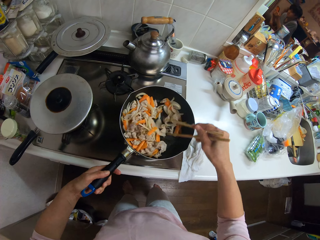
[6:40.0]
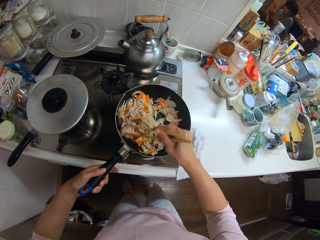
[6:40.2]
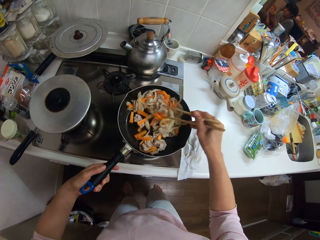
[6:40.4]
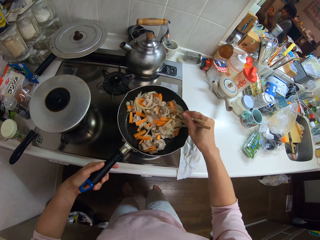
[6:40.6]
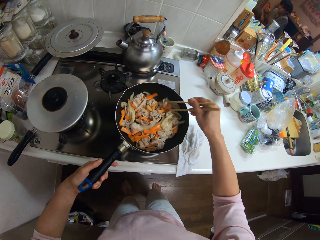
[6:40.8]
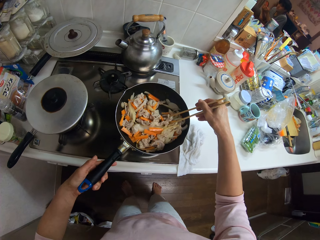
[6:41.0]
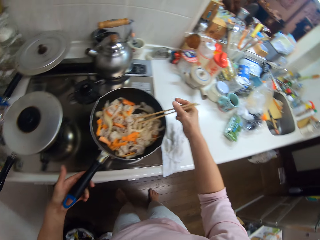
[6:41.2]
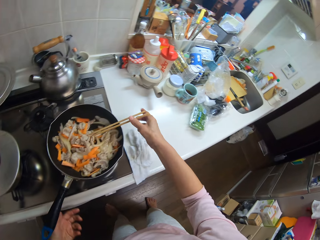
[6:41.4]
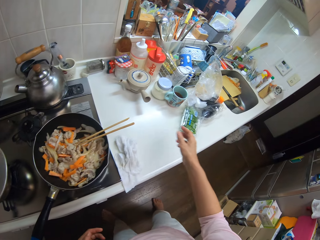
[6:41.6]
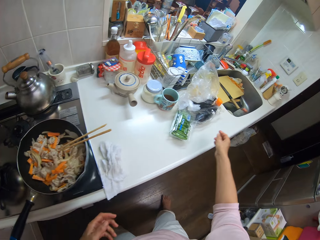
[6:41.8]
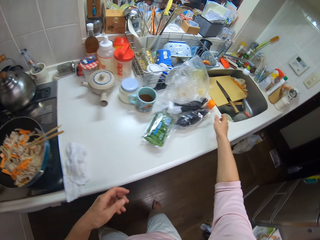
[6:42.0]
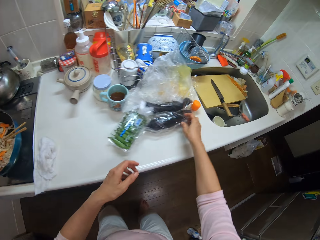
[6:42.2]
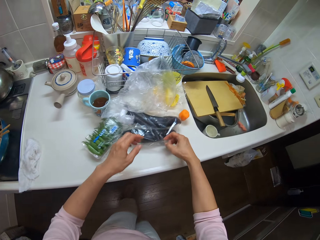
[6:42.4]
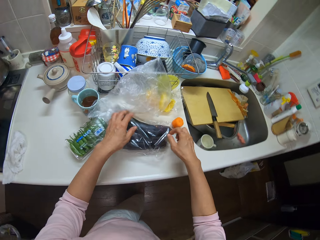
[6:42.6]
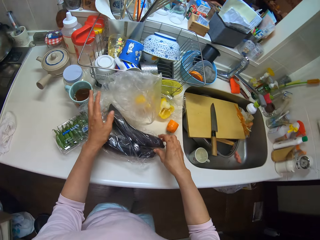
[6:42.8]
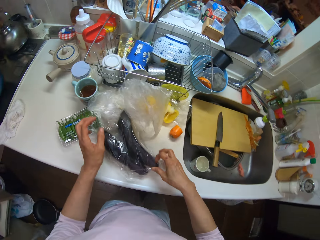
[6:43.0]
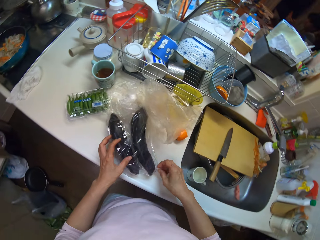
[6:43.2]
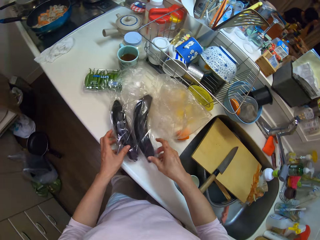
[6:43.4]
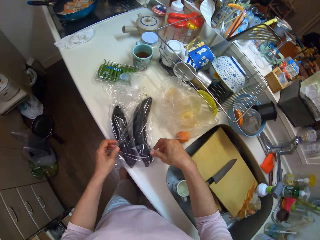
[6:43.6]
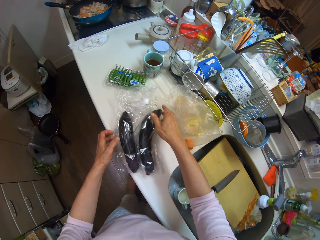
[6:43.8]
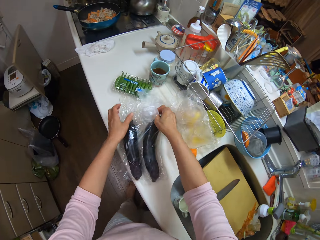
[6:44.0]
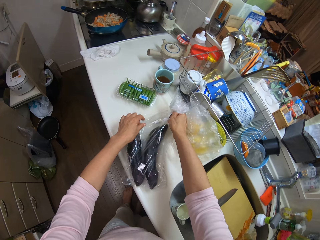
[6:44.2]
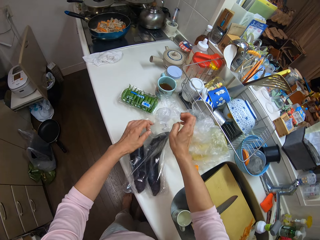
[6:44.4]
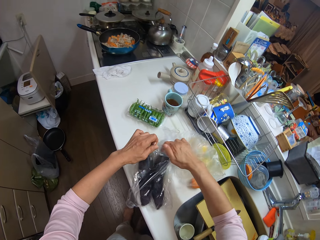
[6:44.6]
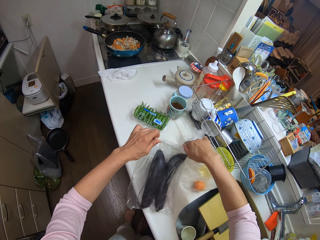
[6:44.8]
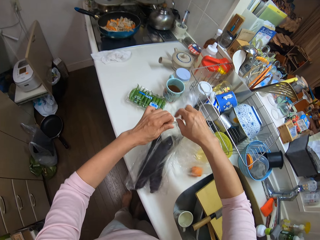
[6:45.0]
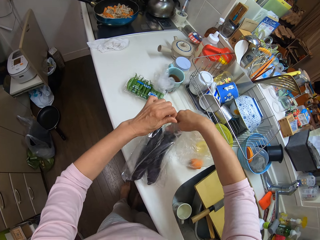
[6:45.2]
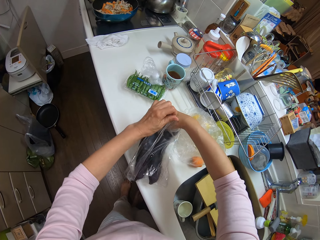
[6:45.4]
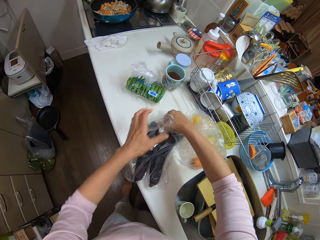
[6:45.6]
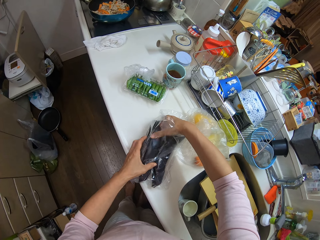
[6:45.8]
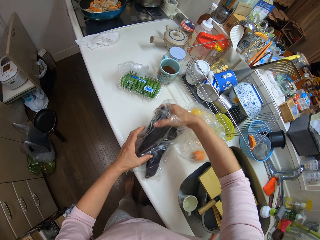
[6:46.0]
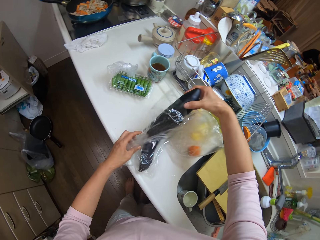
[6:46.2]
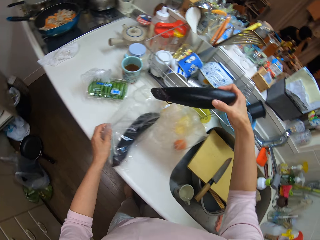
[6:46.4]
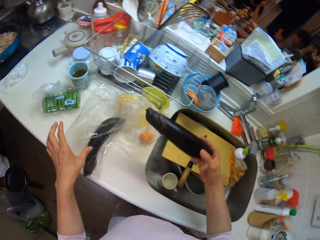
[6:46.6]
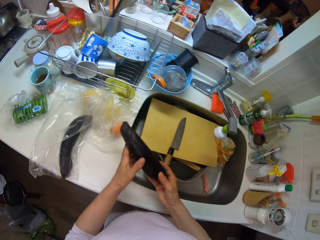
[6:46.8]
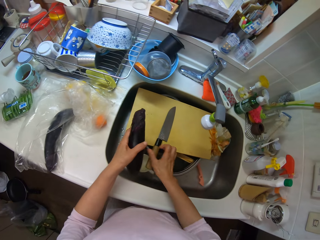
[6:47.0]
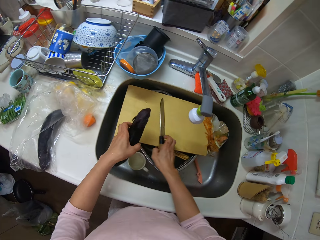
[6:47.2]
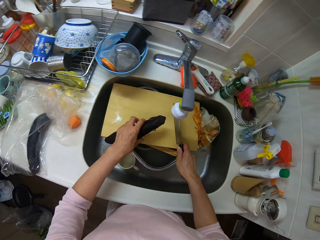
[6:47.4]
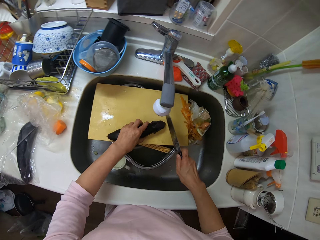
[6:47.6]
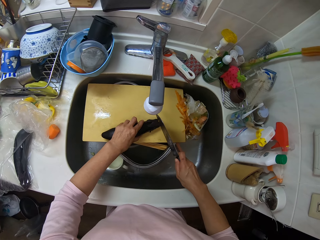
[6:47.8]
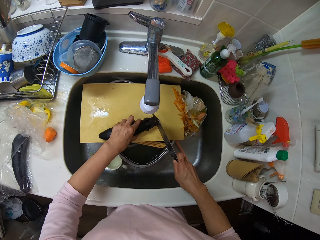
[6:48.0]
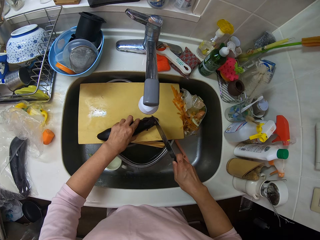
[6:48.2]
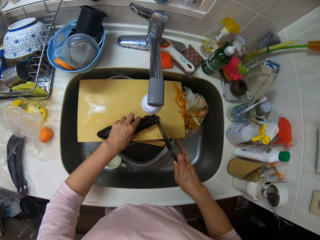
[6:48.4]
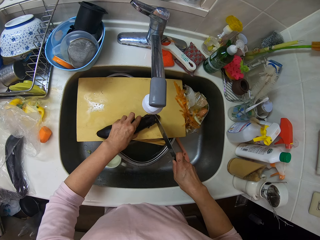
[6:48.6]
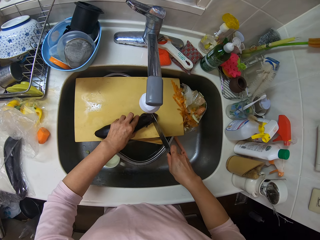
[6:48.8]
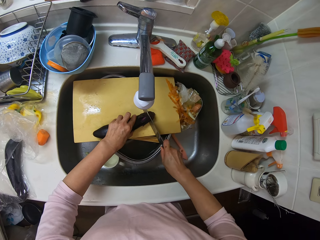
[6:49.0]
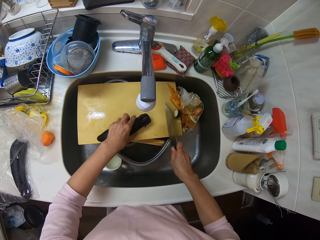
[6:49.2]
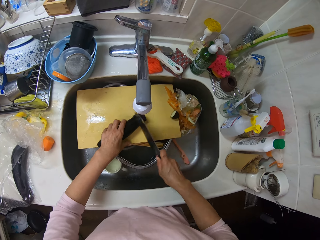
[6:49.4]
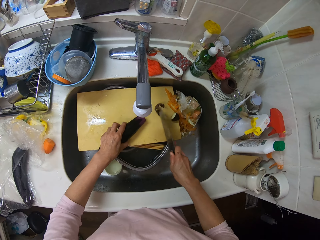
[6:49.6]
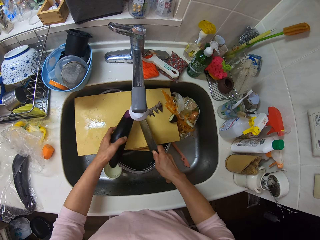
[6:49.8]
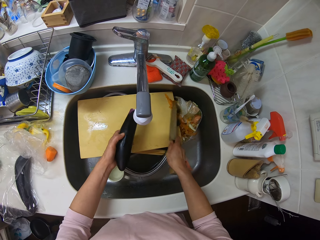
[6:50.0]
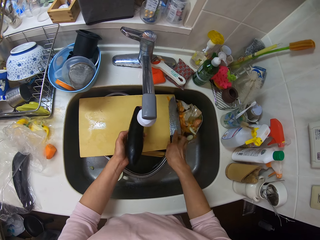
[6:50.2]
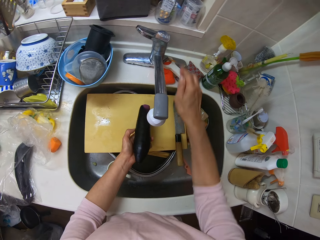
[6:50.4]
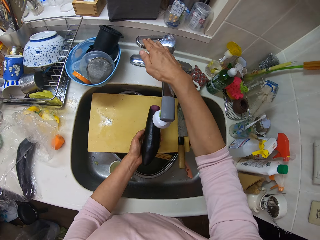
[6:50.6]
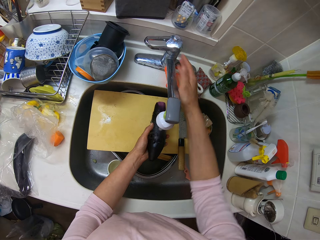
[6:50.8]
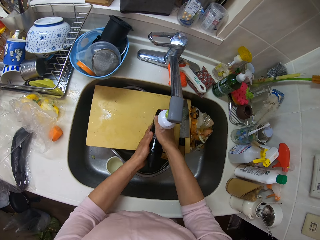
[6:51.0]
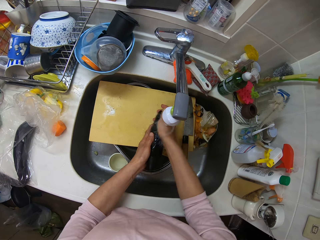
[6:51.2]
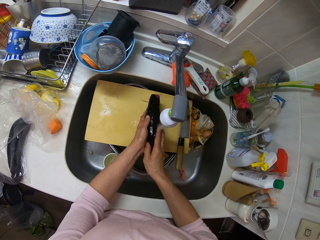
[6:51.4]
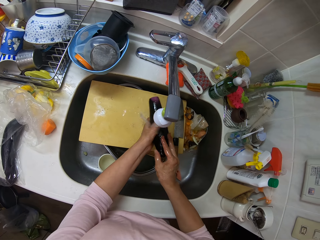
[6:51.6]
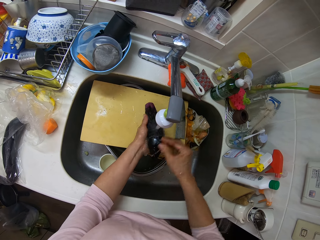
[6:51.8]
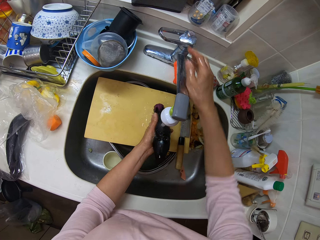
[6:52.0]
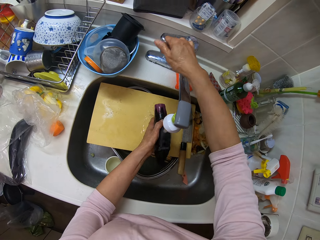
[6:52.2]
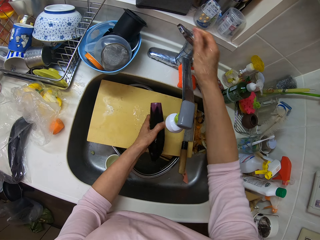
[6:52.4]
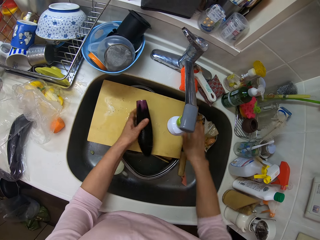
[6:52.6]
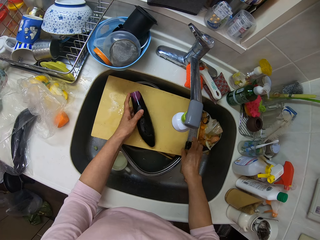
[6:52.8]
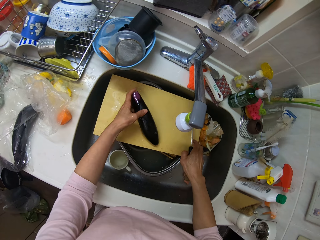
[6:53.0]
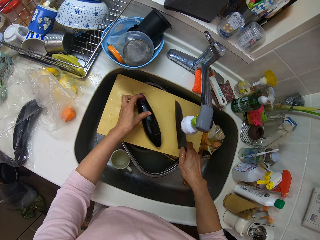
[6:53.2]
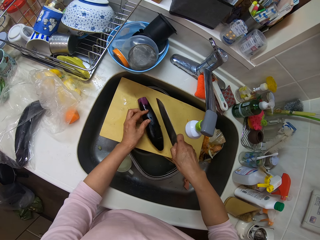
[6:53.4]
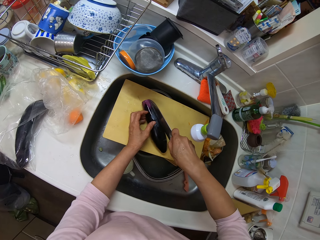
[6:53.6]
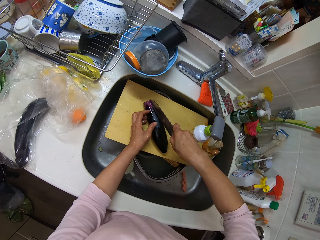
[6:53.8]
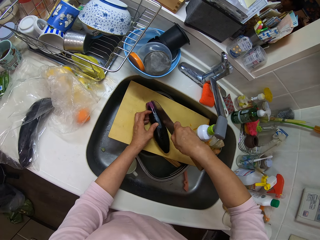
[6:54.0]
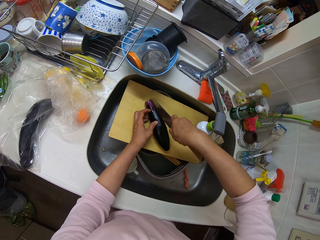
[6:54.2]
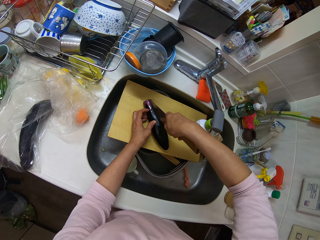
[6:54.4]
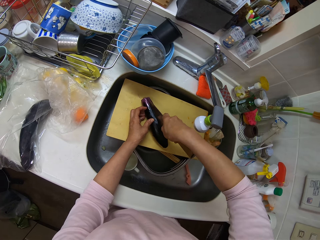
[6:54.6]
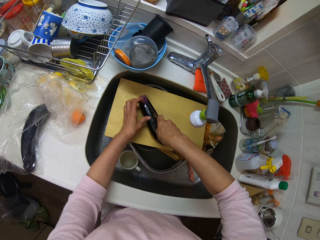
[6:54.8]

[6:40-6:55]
The camera wearer lets go of the frying pan handle. She lets go of the chopsticks. She walks around the kitchen. She picks up a nylon of eggplant or cucumber with her hands. She holds the cucumber bag. She opens the cucumber bag. She removes the eggplant from the nylon with her right hand. She picks up a knife. She places the cucumber on the chopping board. She cuts the eggplant on the wooden plank with the knife in her right hand. She clears dirt from the wooden plank with the knife in her right hand. She drops the knife on the wooden plank. She opens the tap with her right hand. She washes the eggplant in the sink with her hands. She closes the tap with her right hand. She picks up the knife on the wooden plank with her right hand. She cuts the eggplant on the wooden plank with the knife in her right hand.

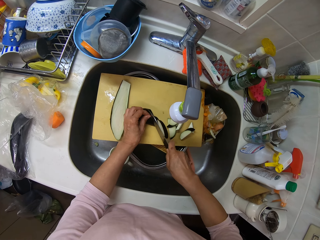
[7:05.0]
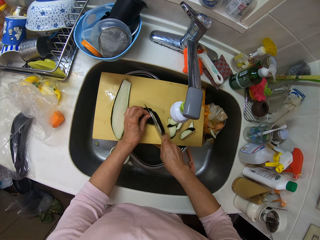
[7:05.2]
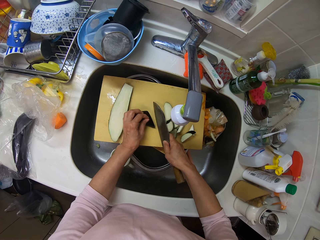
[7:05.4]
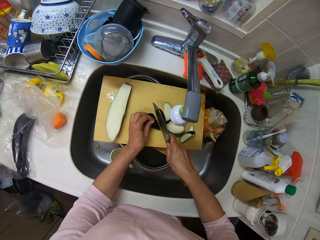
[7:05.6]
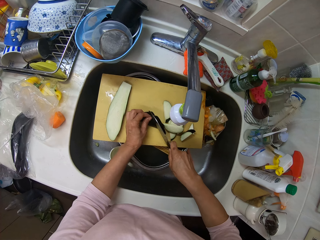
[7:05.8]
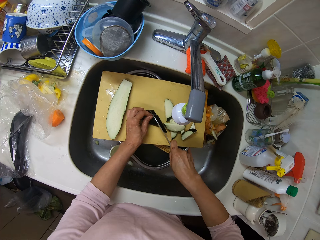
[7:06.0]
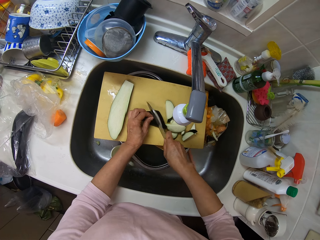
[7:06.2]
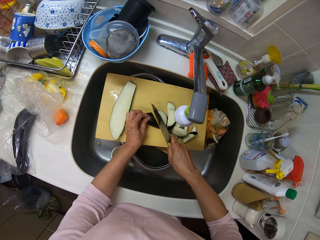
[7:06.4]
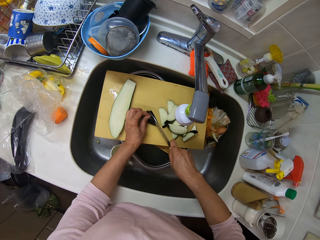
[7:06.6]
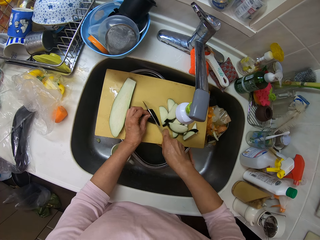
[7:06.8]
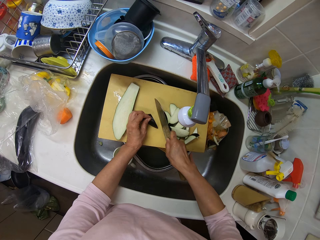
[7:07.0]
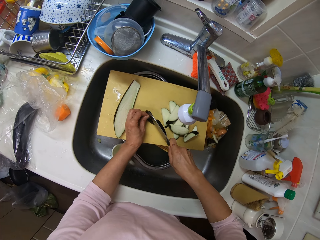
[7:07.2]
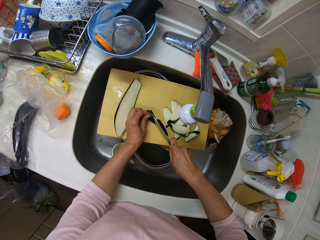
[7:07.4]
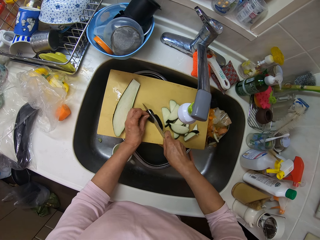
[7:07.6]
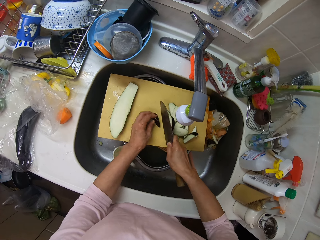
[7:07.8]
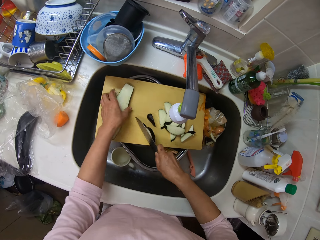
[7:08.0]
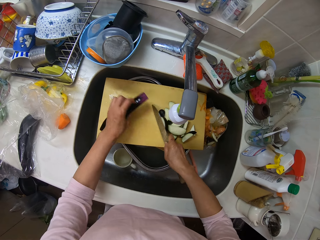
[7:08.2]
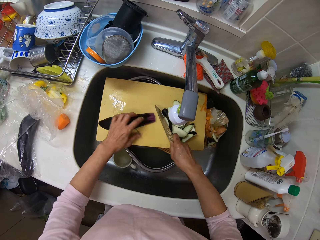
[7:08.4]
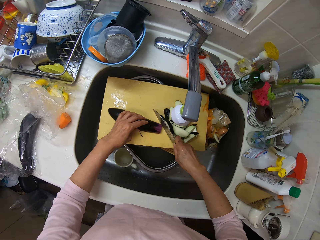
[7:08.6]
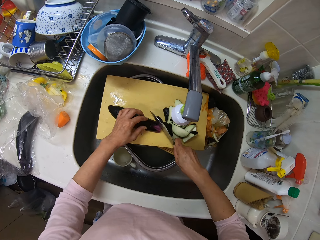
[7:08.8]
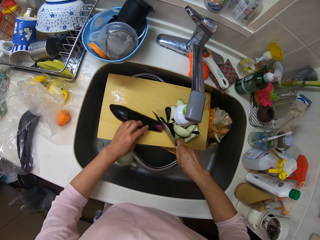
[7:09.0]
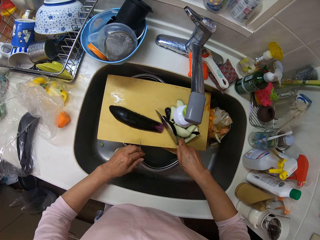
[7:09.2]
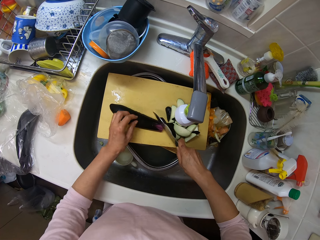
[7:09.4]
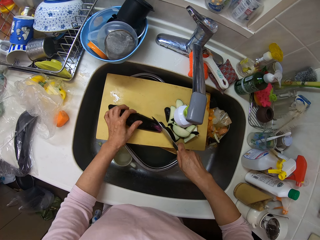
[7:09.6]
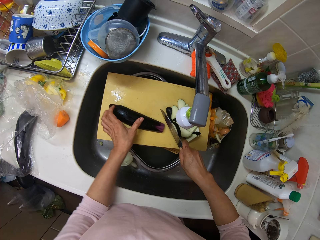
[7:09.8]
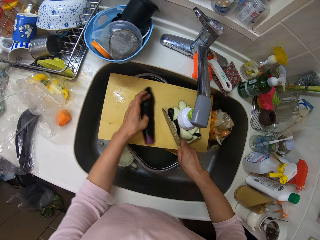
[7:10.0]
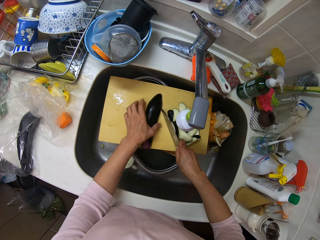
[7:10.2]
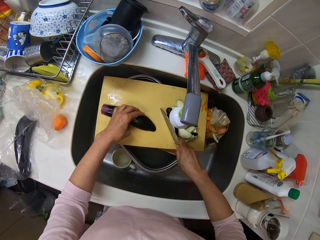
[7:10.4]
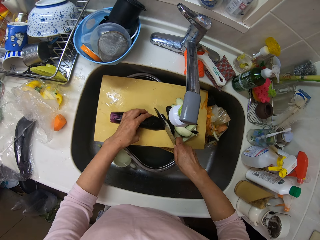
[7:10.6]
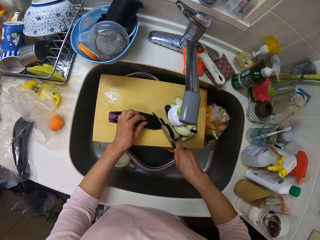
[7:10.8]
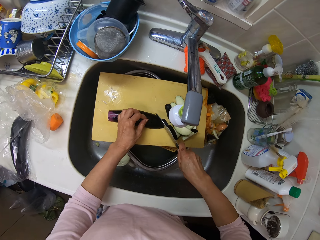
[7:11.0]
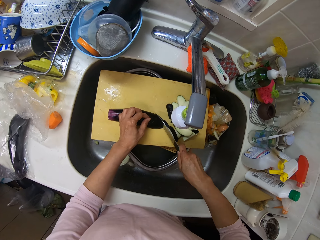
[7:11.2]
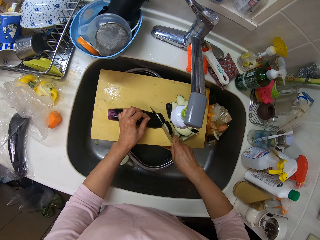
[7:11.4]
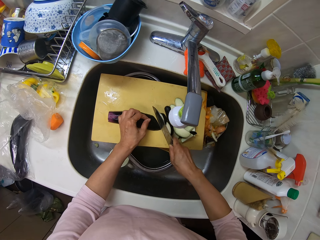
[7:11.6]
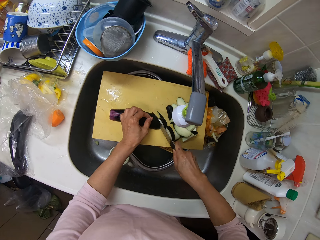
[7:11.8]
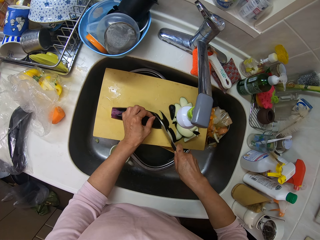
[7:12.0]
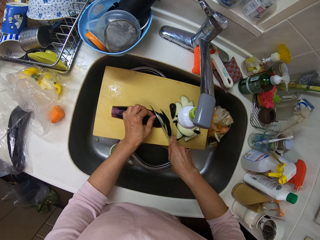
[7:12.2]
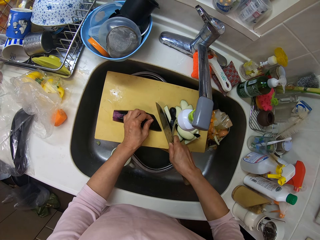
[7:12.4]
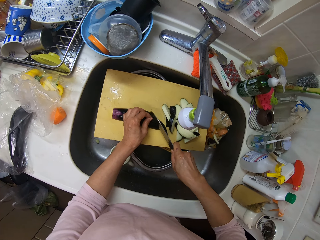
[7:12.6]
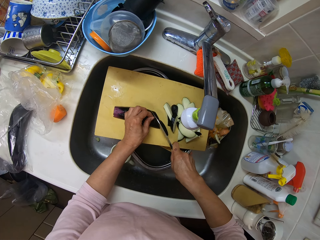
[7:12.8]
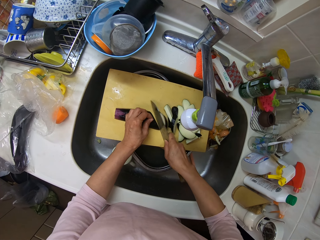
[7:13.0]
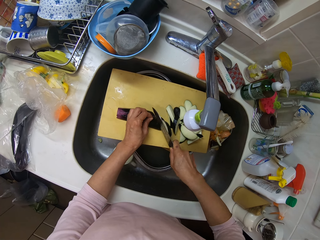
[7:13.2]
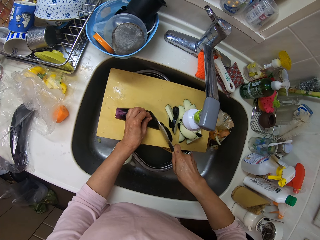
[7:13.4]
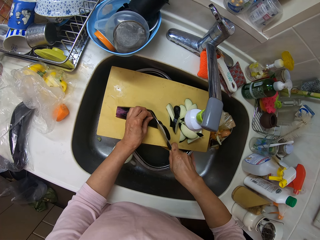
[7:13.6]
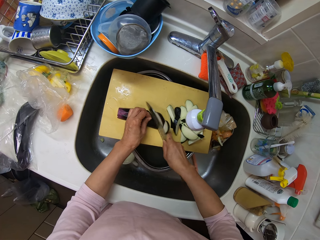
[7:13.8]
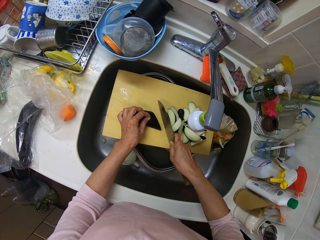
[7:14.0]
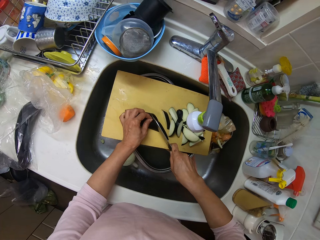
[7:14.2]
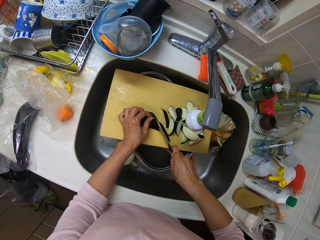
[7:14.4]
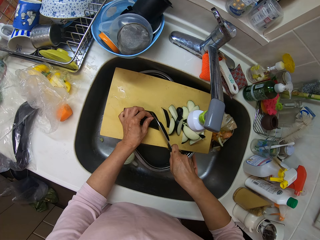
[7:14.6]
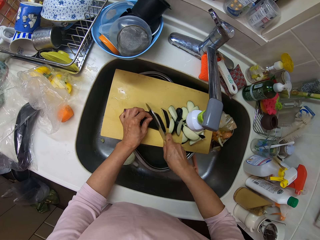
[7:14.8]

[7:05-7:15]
The camera wearer drops something in the sink. They turn the cucumber. They cut the cucumber.
